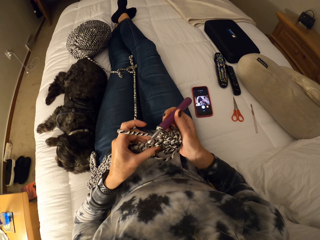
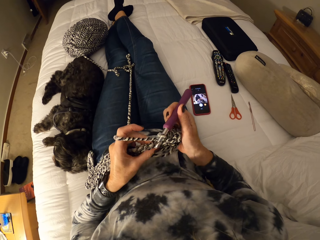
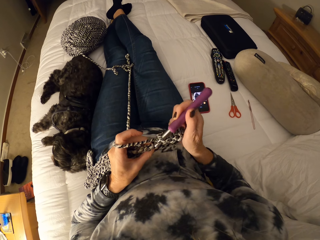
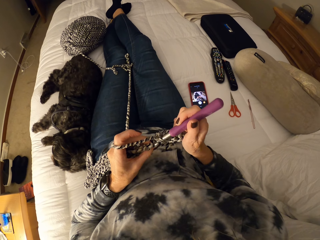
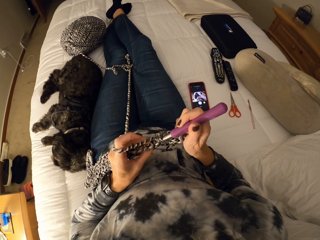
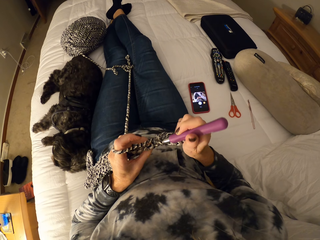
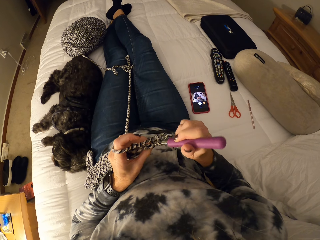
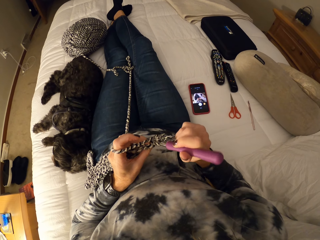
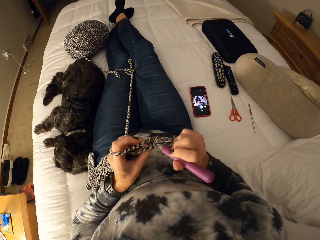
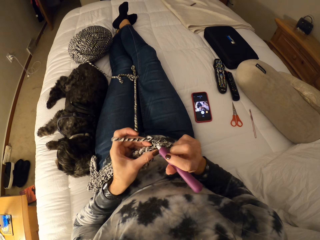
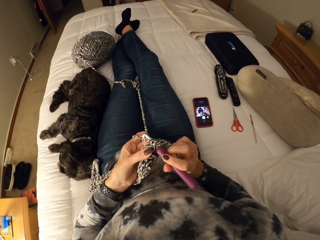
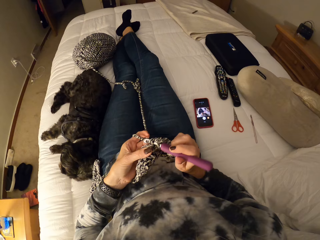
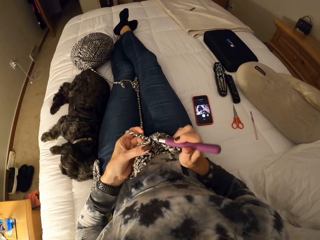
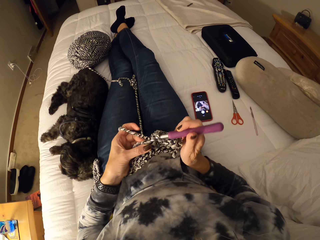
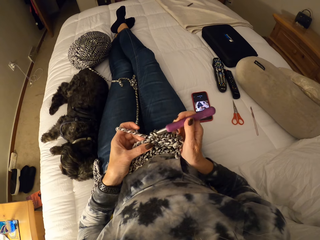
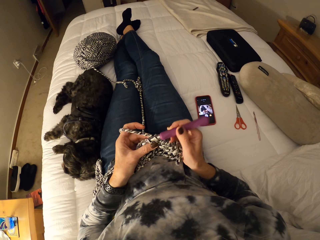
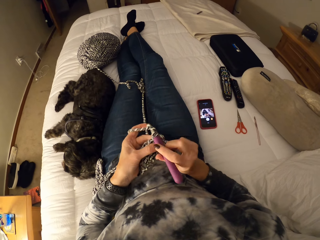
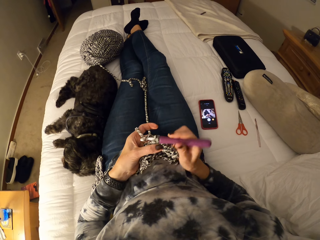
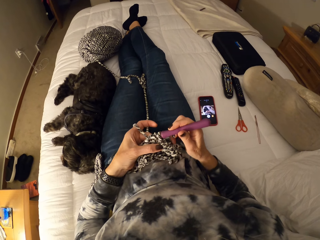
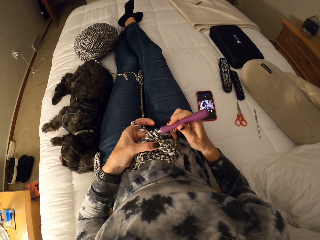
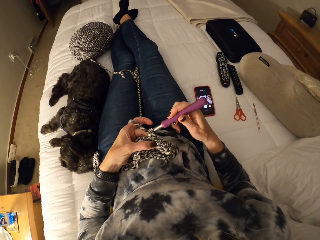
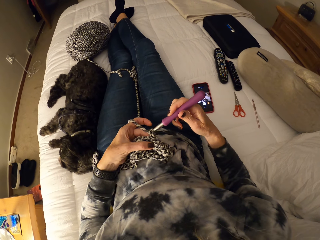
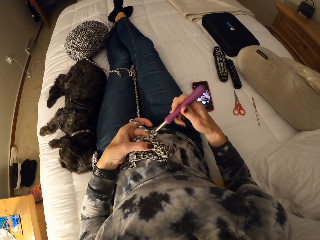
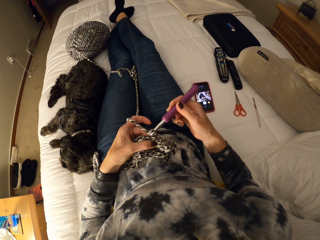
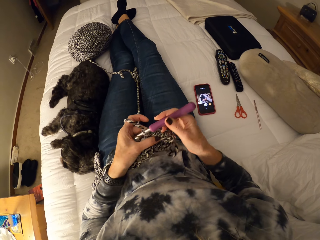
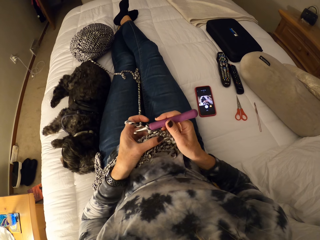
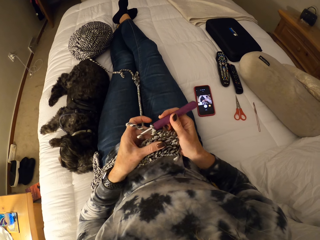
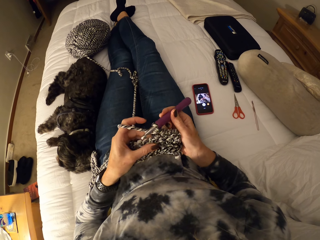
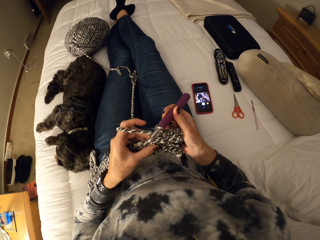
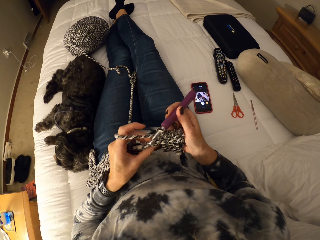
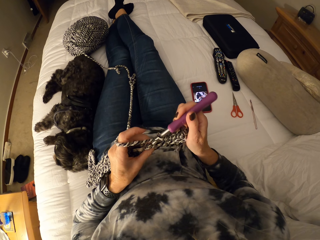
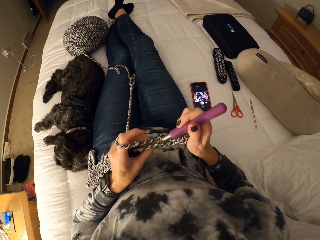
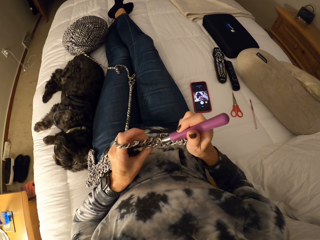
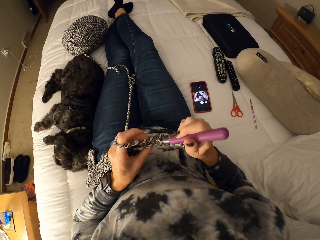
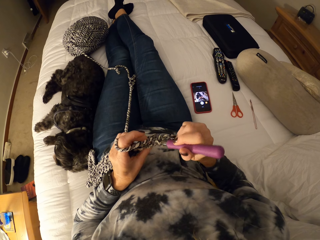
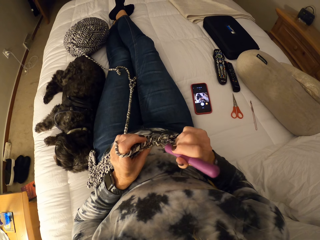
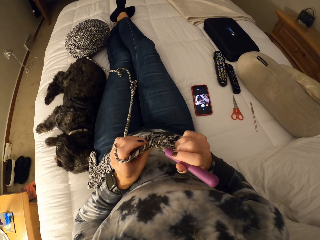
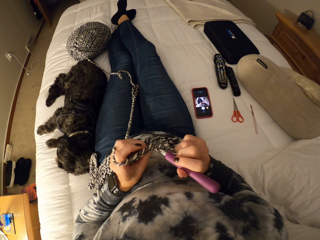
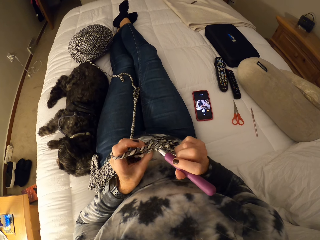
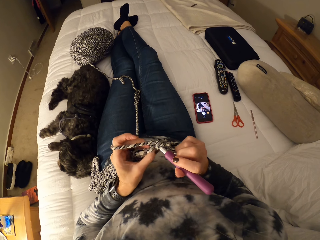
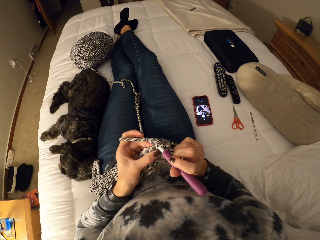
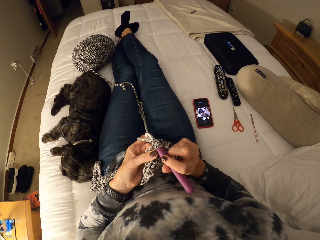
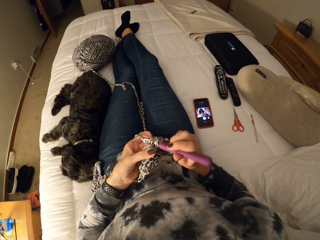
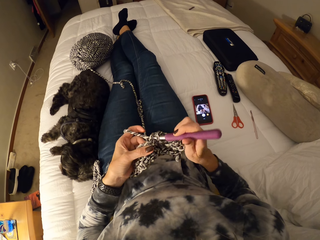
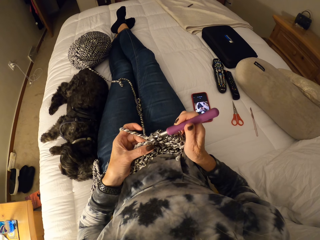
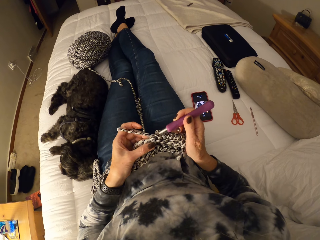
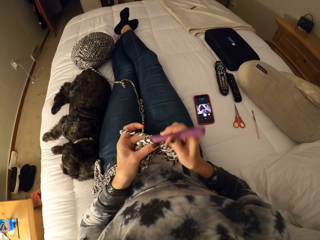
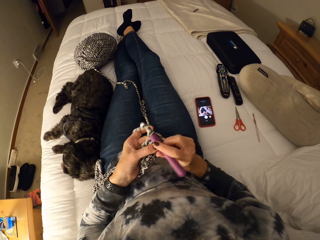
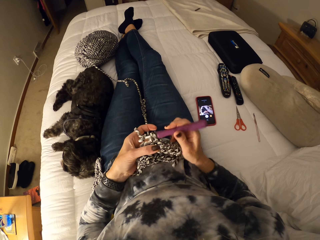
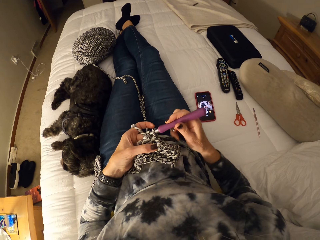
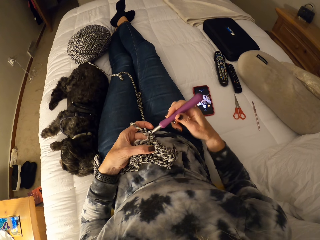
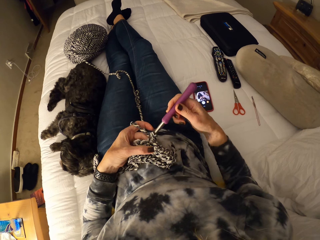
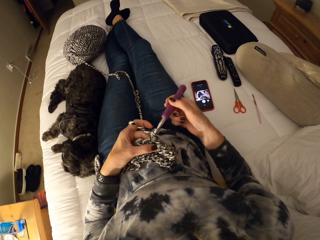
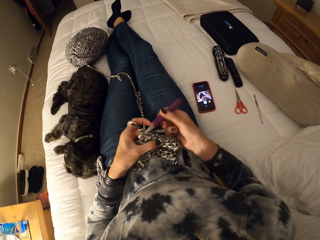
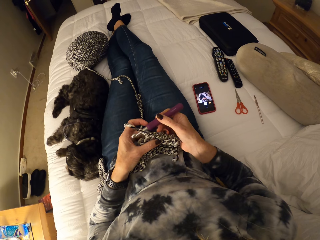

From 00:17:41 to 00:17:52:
The camera wearer inspects the cloth. They knit with the knit needle.

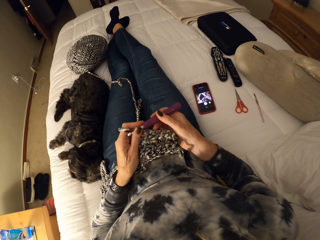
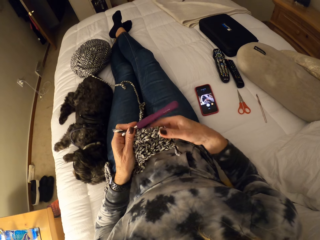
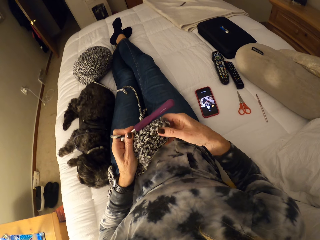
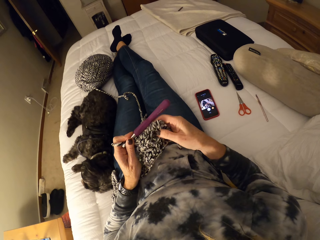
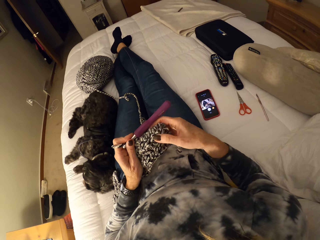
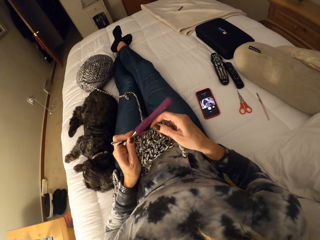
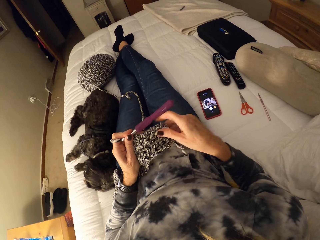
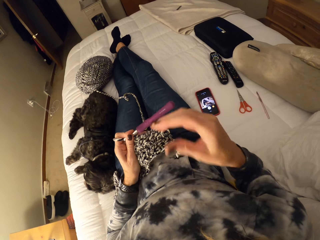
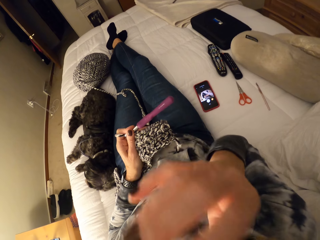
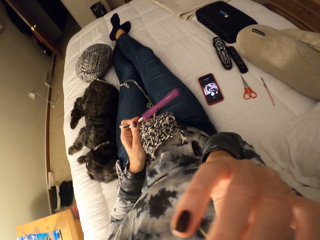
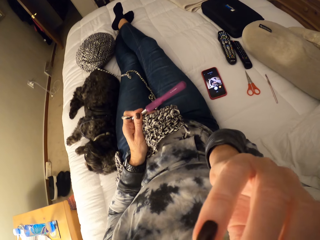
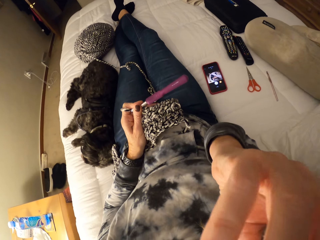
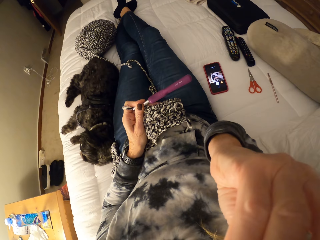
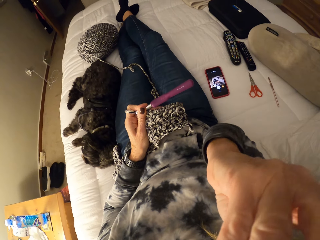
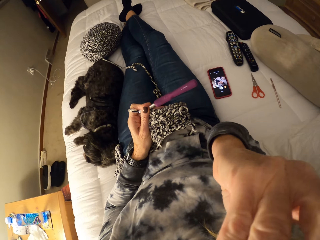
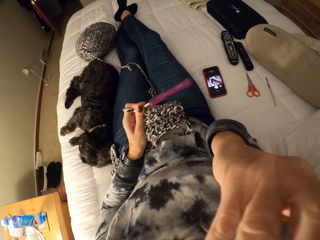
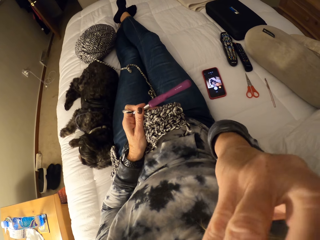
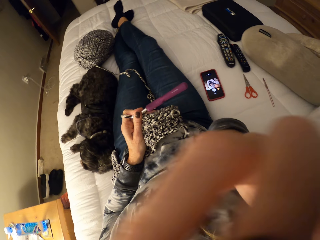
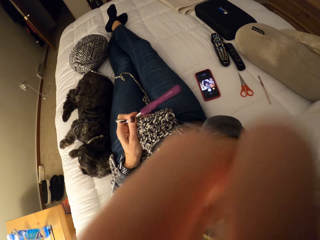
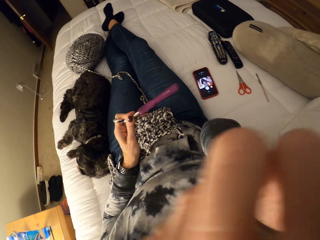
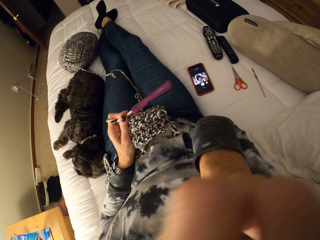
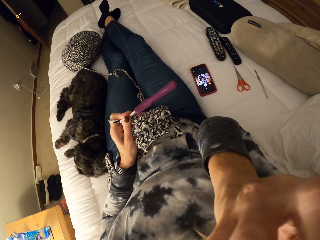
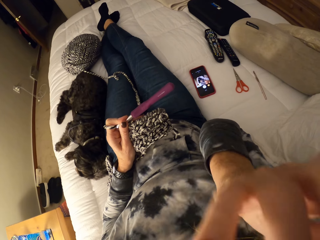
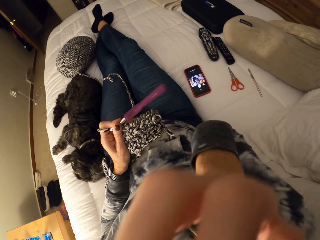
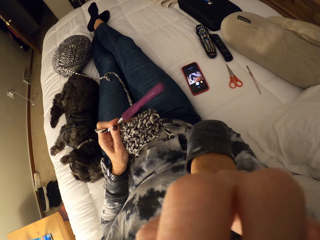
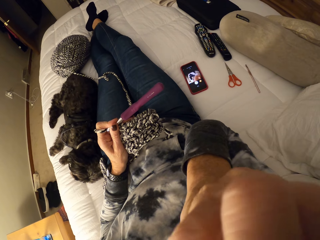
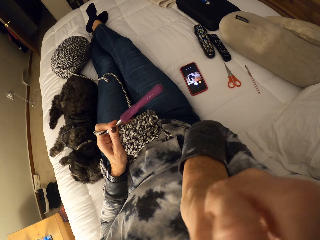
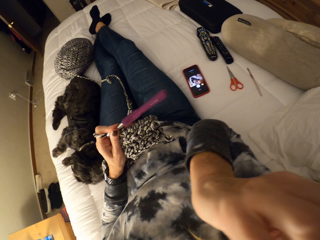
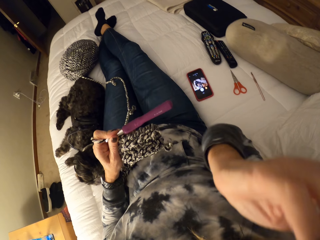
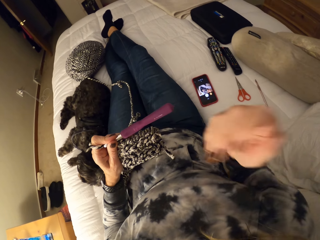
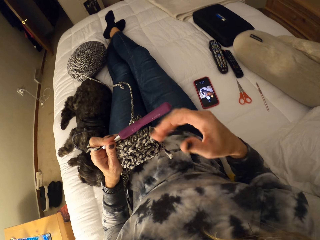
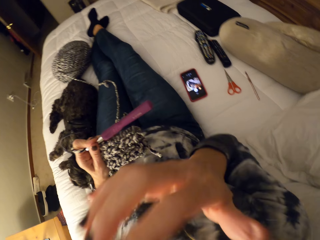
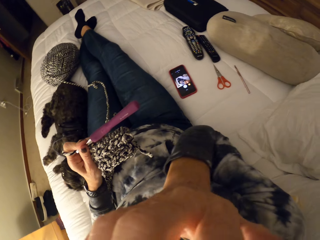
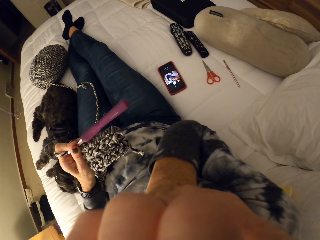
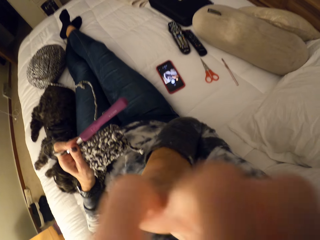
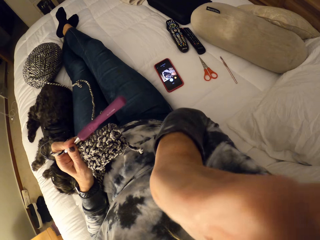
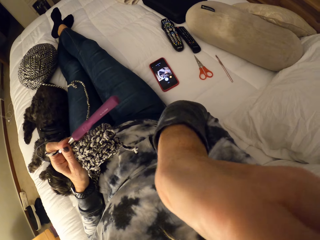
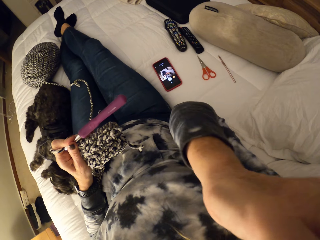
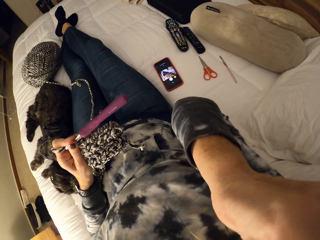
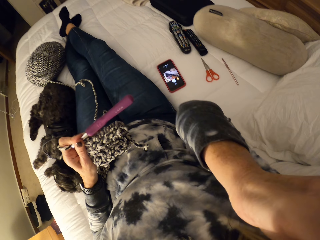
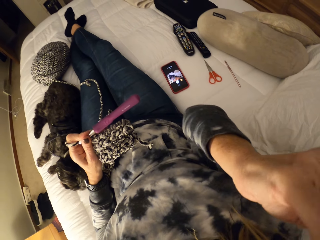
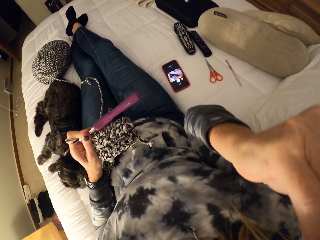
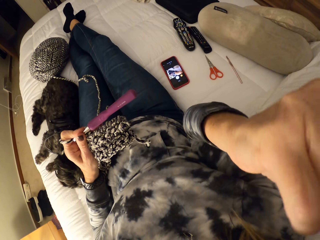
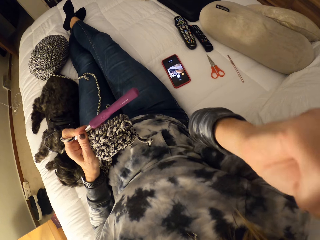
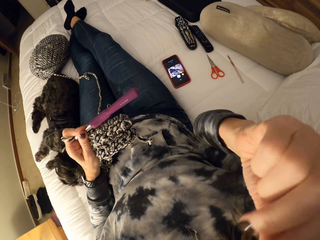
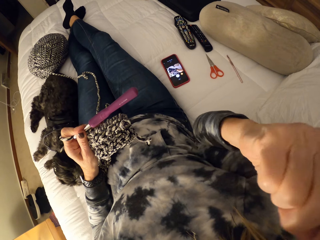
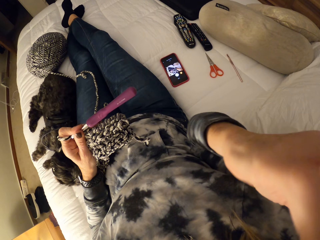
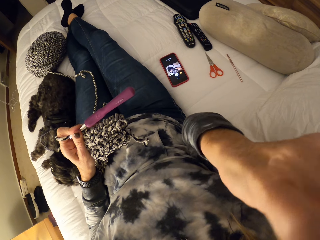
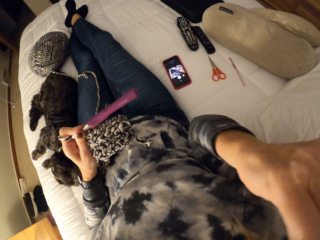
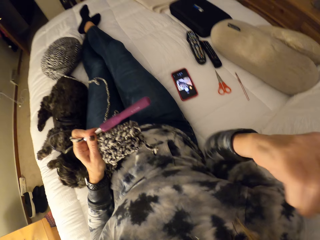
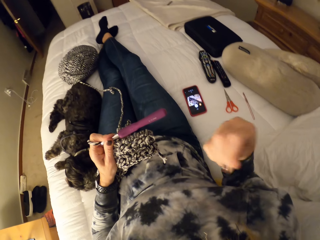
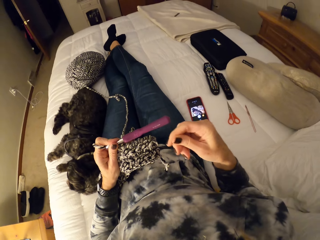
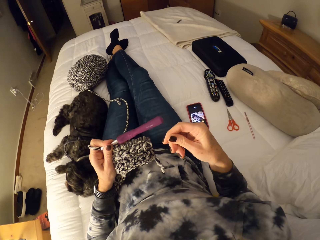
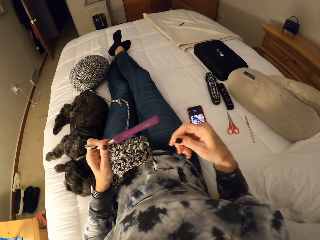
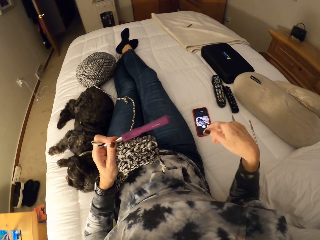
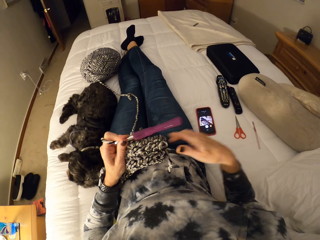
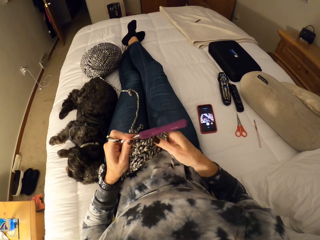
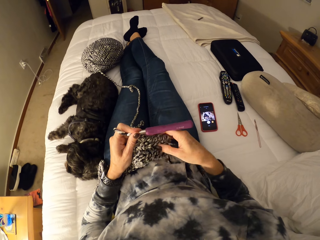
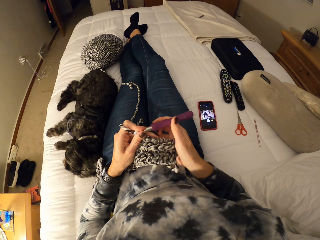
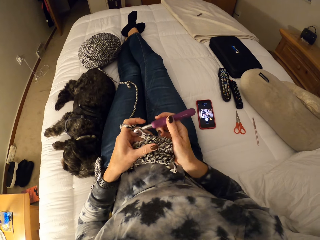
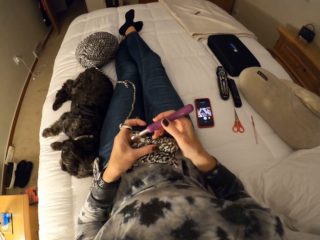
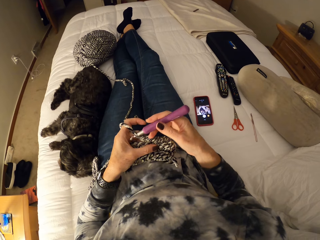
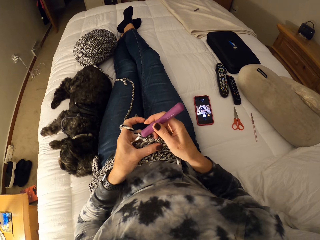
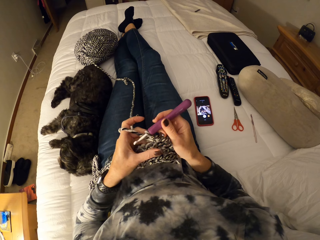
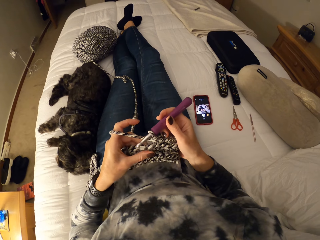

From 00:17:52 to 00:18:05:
The camera wearer touches the crochet with her right hand. She inspects the cloth. She adjusts her hair with her right hand. She stares at the cloth. She continues crocheting the yarn.
